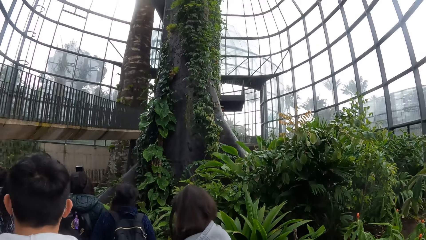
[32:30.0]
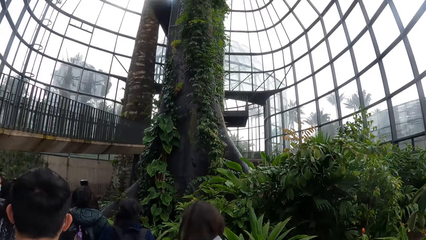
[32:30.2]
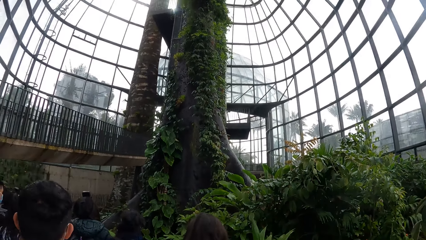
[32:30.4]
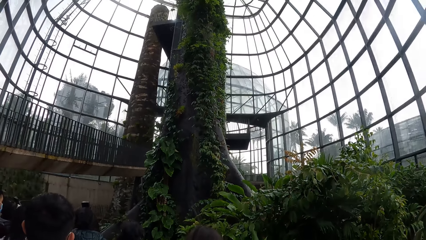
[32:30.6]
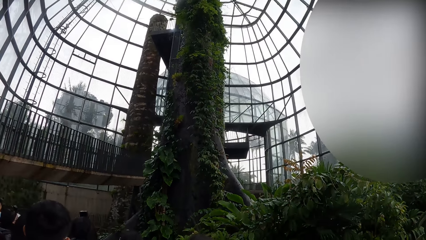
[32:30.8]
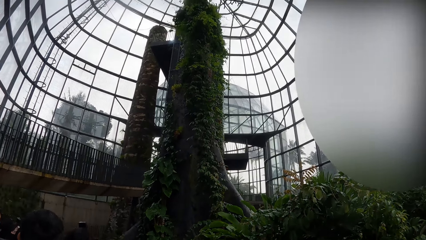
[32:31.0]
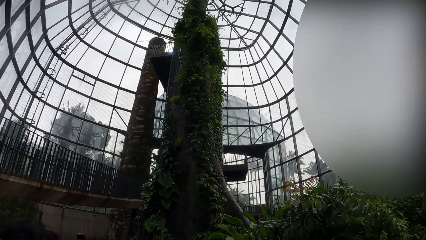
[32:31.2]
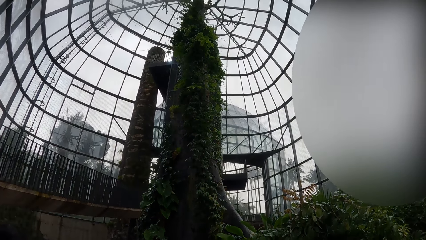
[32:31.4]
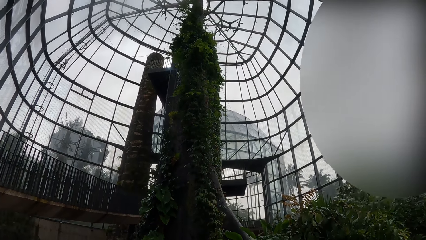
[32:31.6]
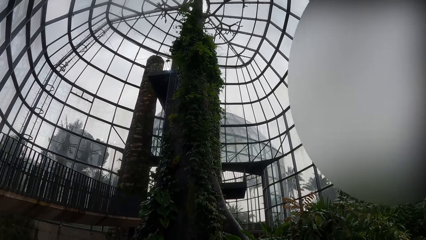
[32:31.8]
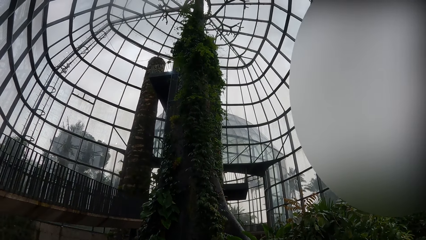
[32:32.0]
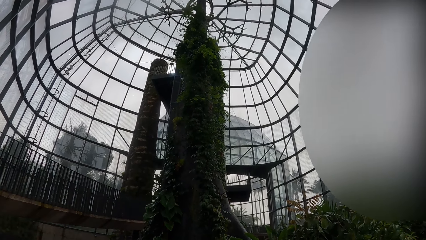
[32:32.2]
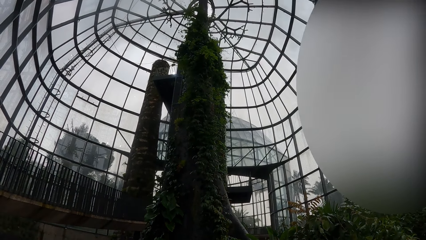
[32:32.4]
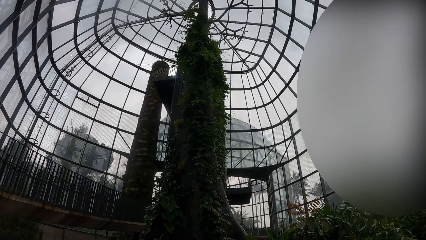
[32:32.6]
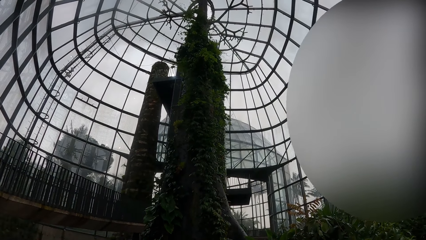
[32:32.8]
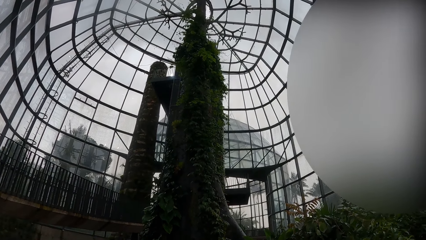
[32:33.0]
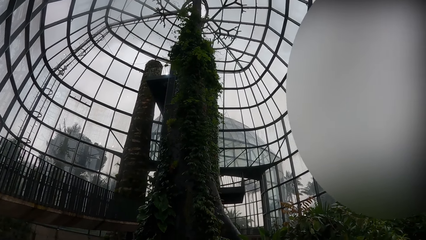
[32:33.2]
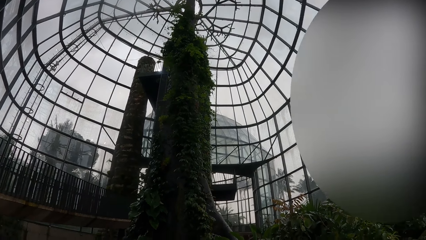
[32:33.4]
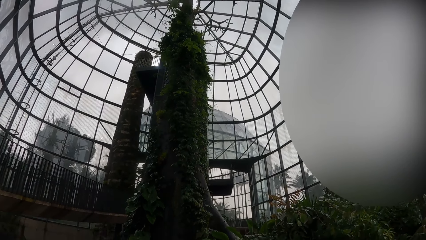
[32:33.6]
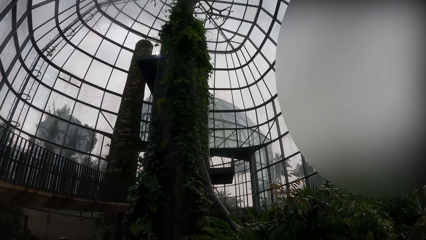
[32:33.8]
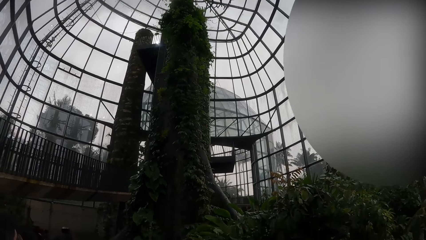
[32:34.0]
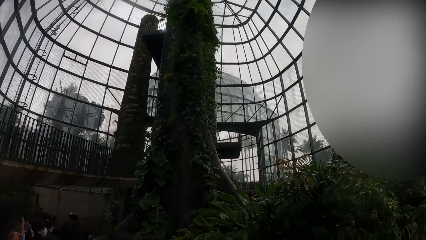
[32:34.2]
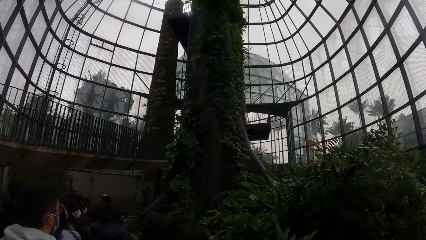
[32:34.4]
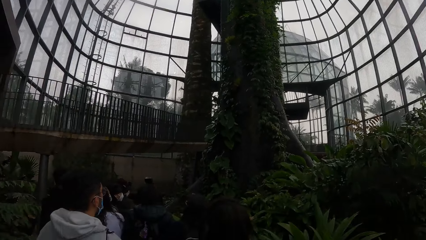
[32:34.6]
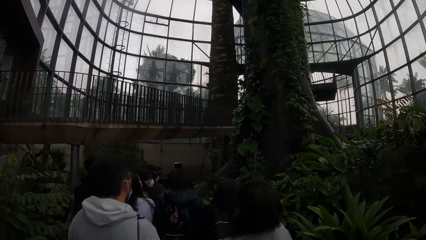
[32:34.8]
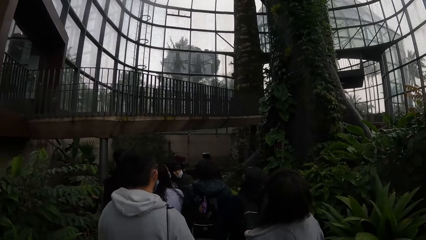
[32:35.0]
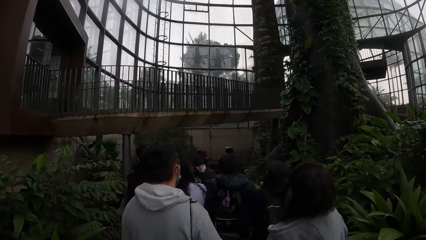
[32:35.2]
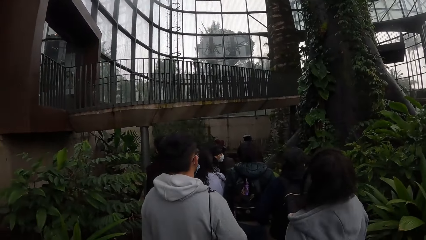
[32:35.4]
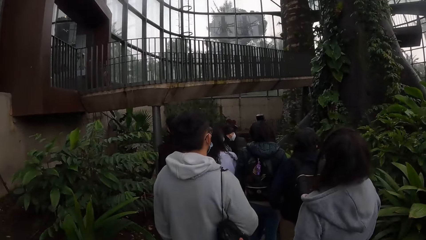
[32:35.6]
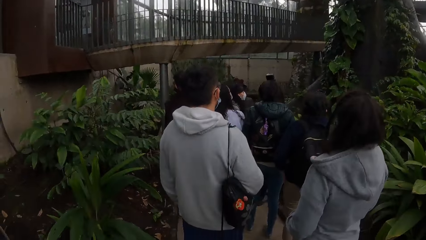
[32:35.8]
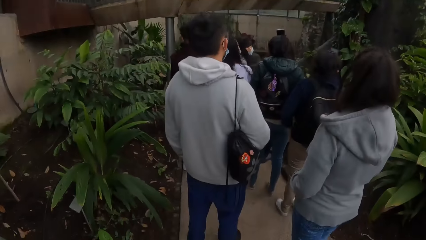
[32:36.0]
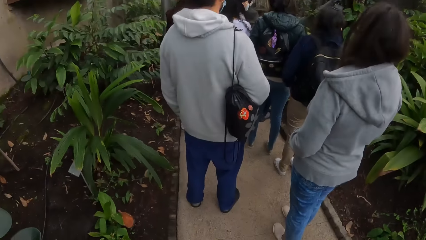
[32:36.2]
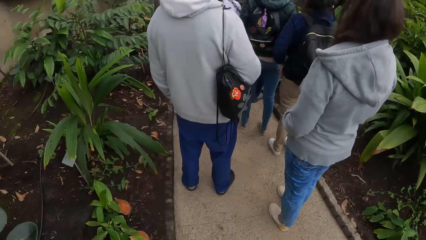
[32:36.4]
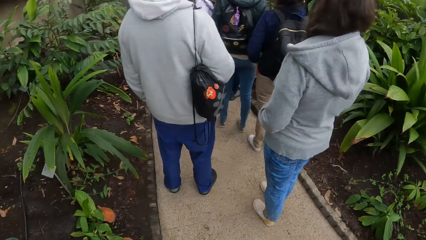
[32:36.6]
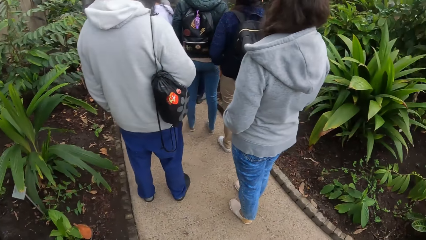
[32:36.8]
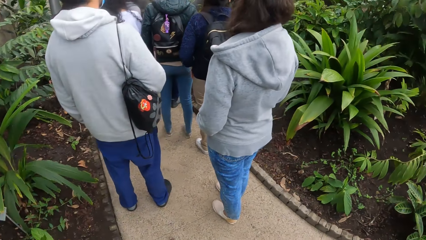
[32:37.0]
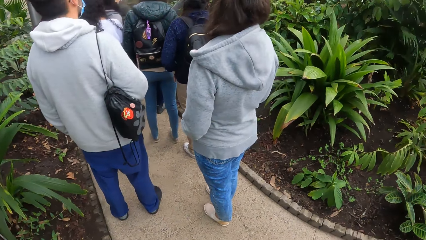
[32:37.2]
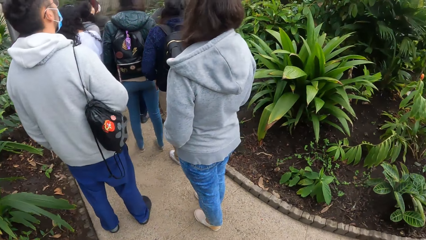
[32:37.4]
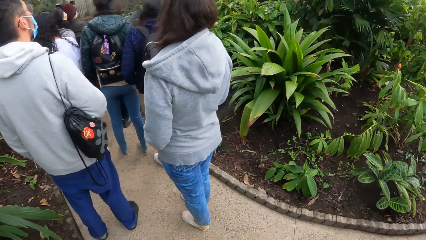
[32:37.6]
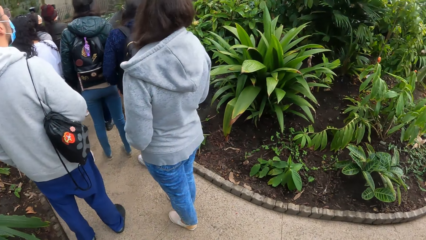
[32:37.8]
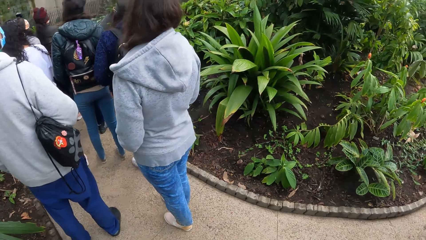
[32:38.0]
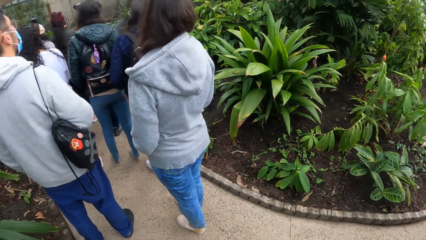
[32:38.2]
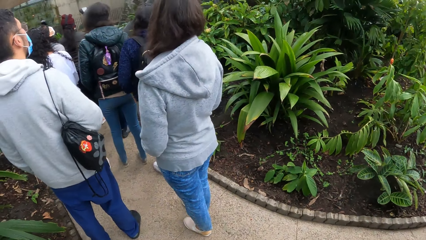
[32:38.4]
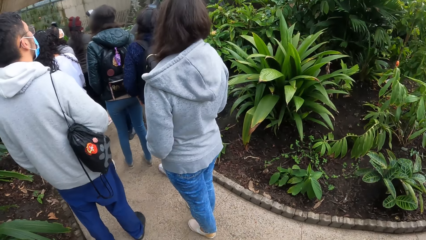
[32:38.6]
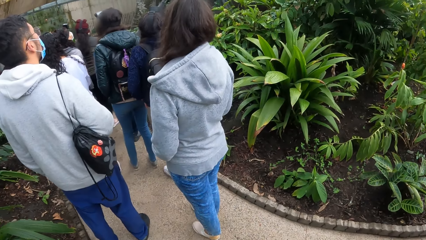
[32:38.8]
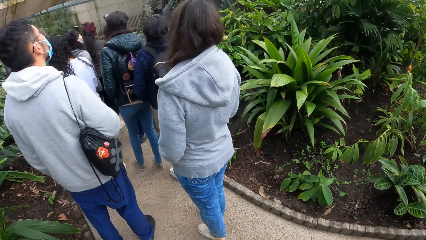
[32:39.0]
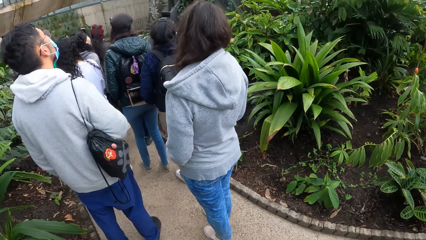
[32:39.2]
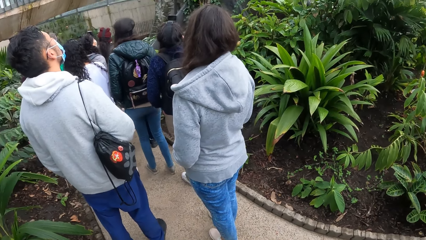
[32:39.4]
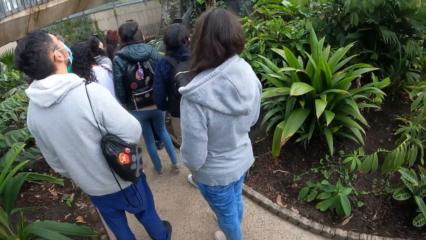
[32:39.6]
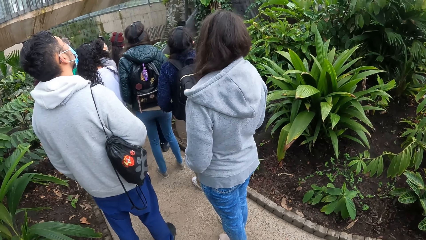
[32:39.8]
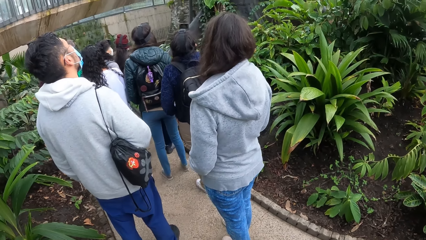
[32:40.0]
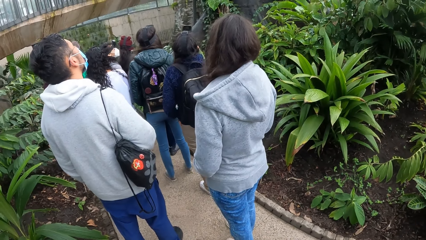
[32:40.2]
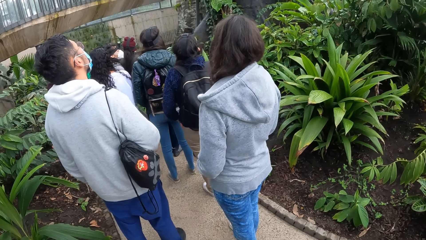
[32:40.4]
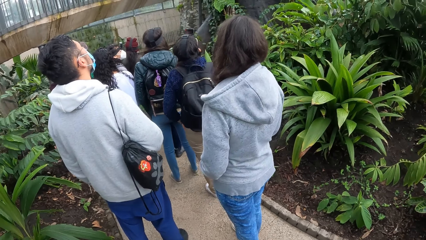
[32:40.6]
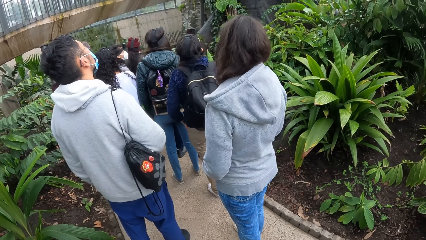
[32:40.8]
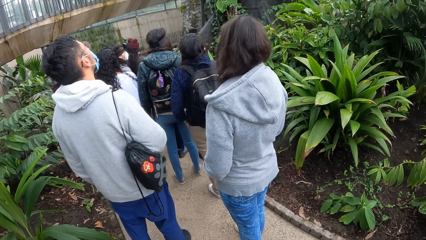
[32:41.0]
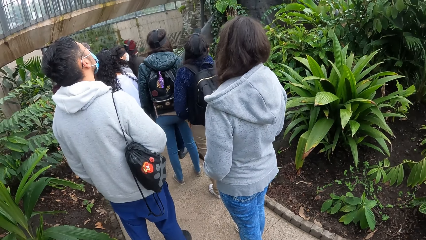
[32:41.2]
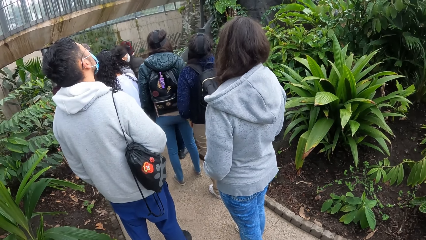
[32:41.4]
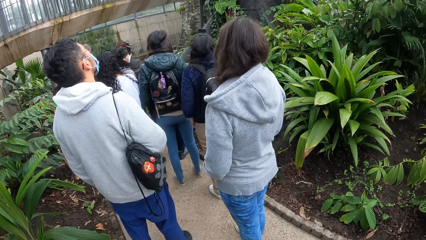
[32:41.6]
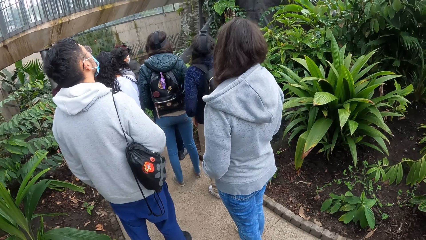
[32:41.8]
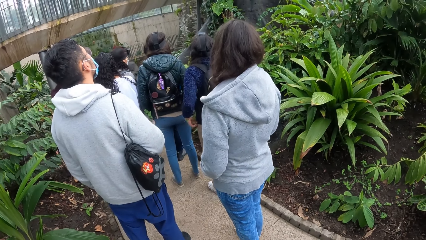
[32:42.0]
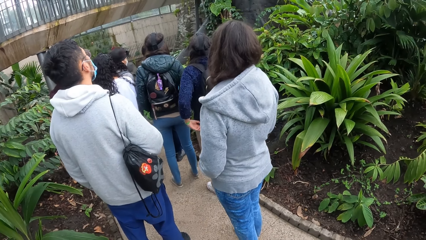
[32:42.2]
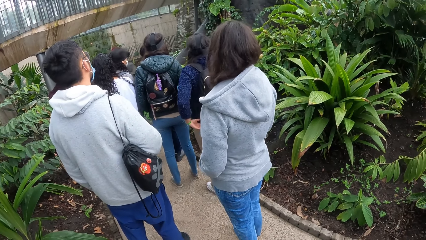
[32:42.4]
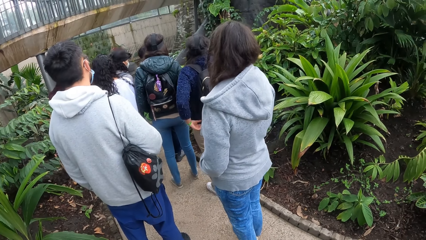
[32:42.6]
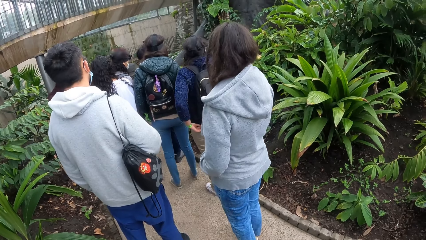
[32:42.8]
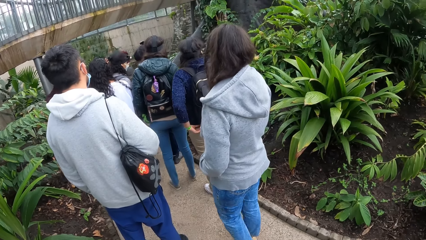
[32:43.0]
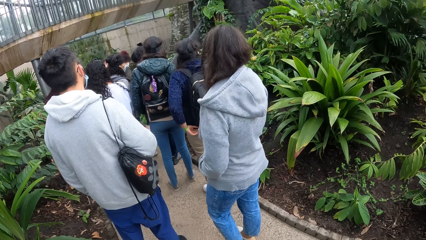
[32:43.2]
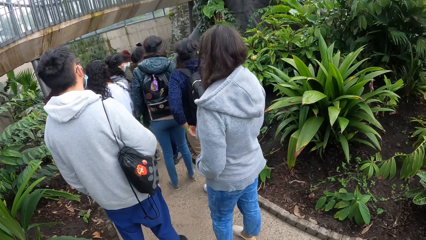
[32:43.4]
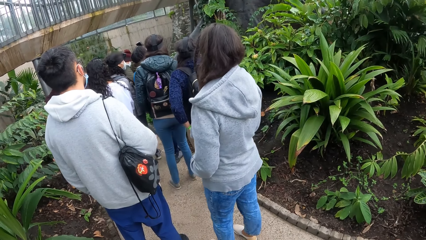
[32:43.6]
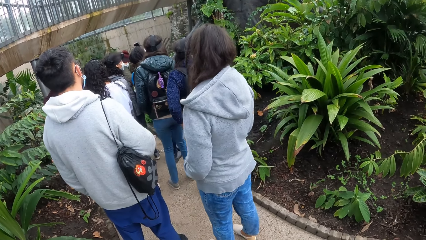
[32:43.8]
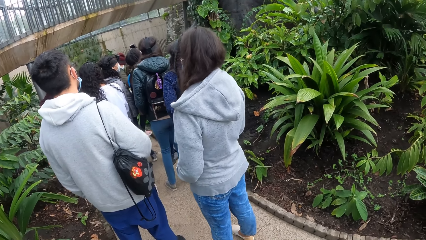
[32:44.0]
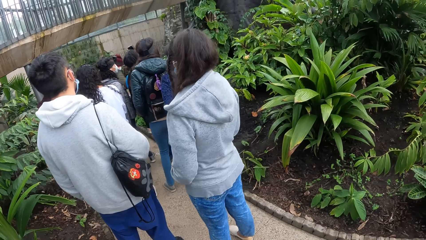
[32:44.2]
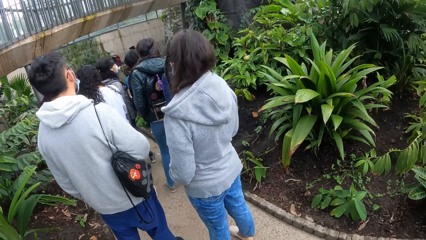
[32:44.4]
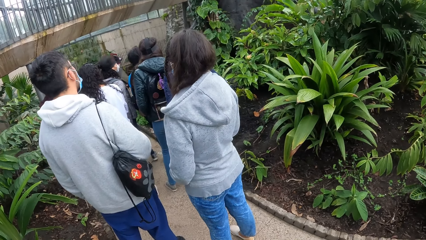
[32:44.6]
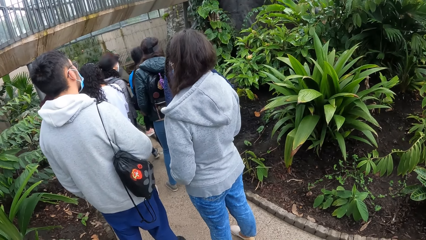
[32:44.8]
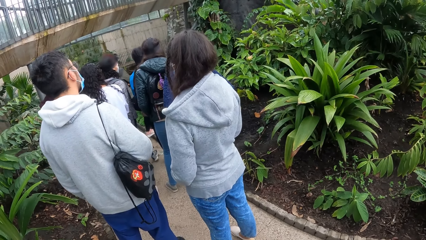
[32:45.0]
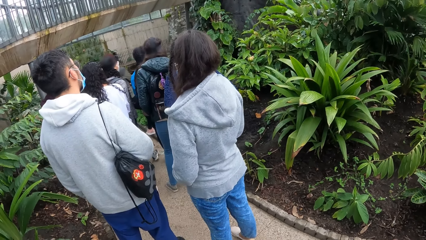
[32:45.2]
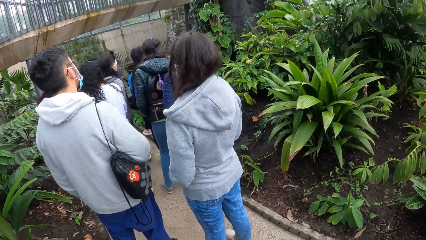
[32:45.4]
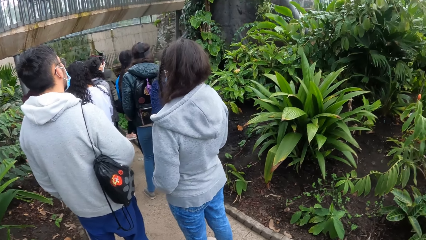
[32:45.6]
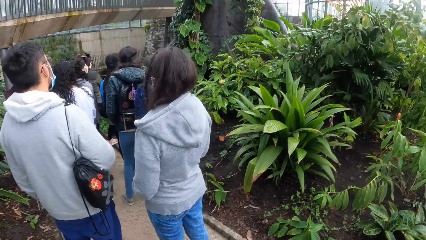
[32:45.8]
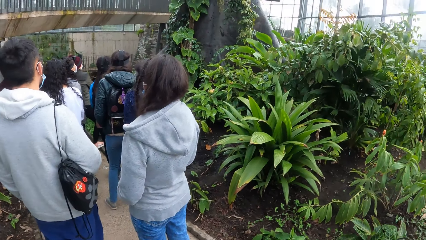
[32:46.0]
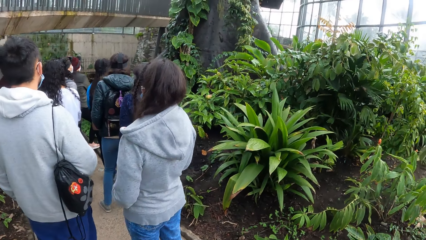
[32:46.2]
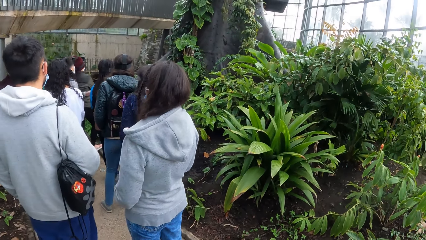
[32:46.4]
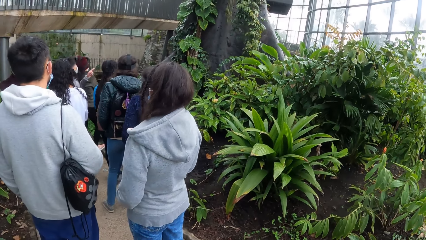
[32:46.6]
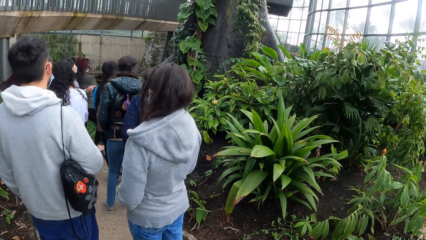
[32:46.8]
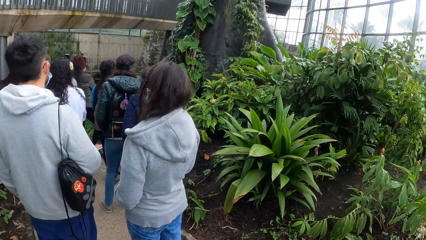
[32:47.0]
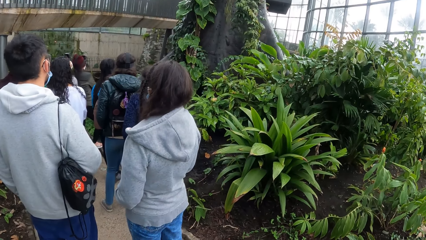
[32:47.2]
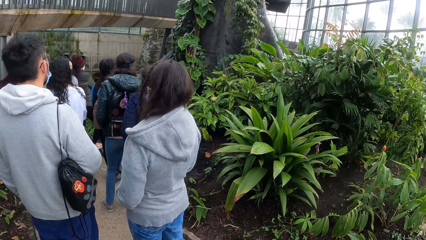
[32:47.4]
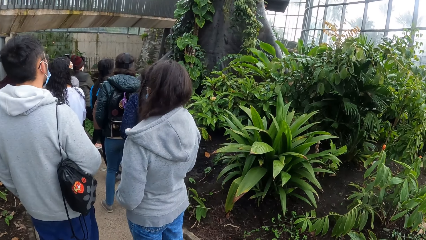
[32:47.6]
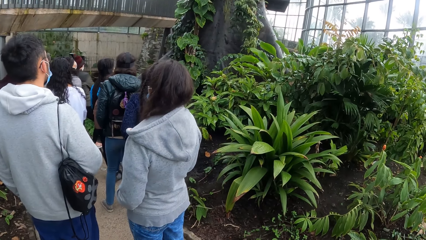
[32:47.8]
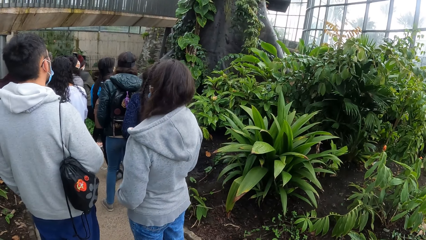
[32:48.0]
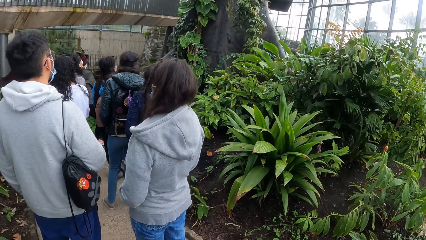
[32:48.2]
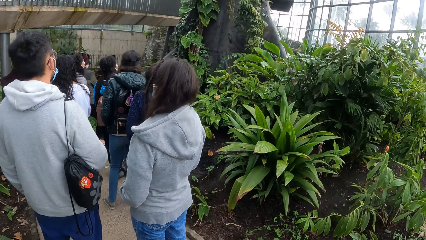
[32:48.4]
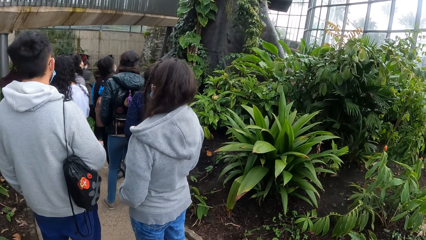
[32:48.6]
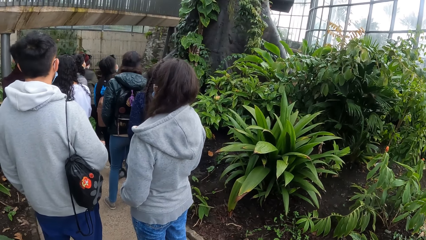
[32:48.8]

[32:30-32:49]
The camera wearer looks up. They look to the right.
